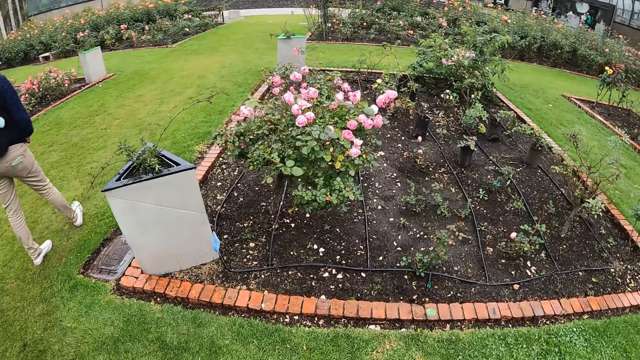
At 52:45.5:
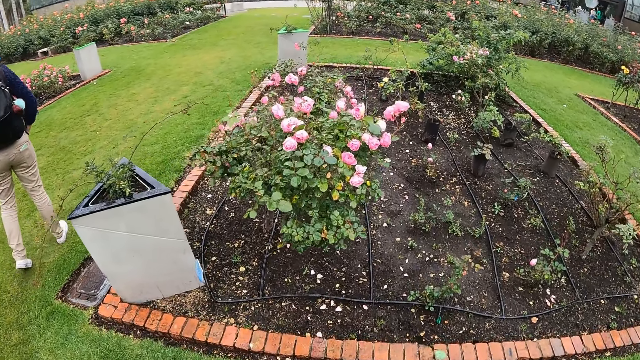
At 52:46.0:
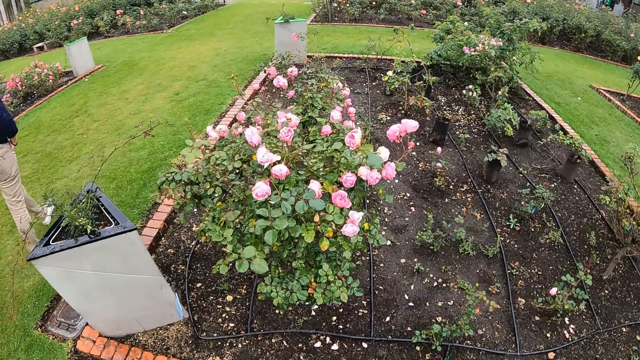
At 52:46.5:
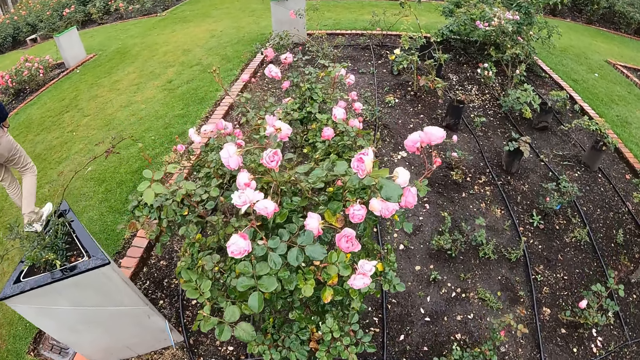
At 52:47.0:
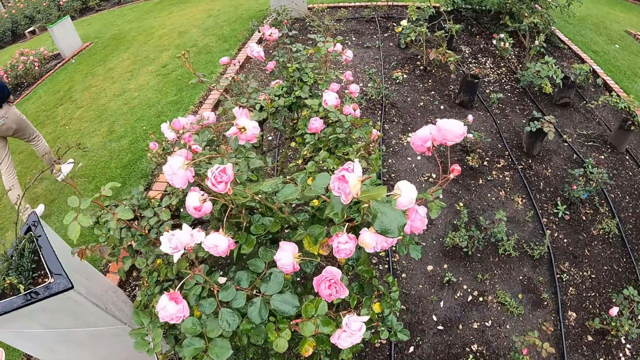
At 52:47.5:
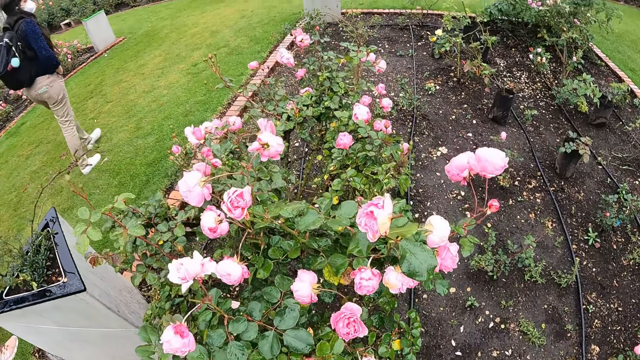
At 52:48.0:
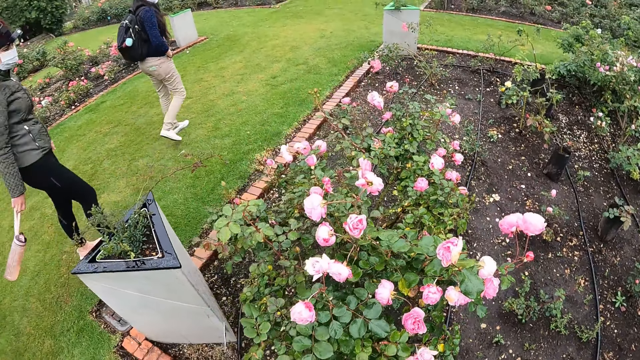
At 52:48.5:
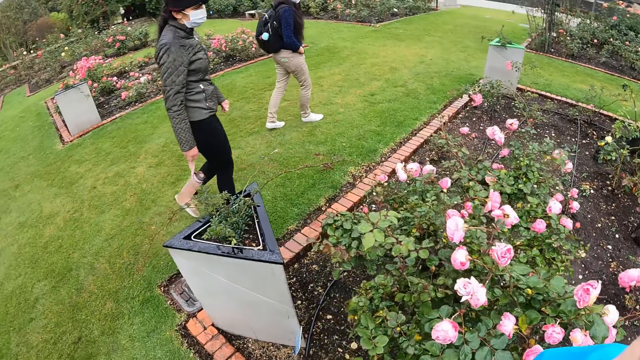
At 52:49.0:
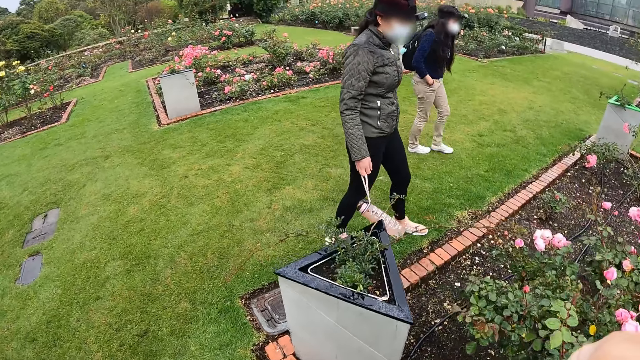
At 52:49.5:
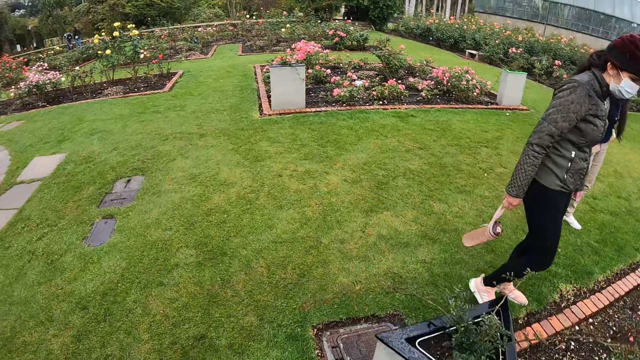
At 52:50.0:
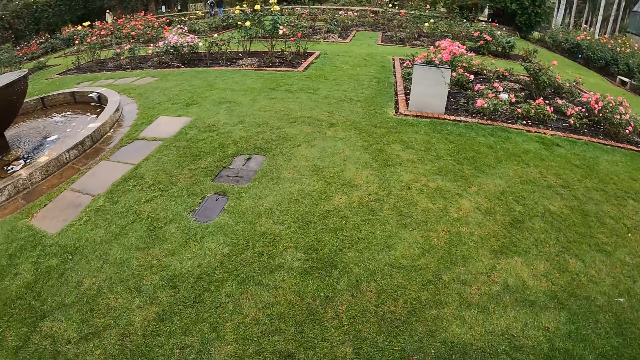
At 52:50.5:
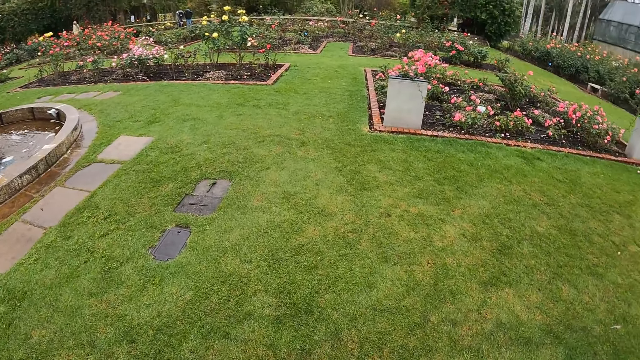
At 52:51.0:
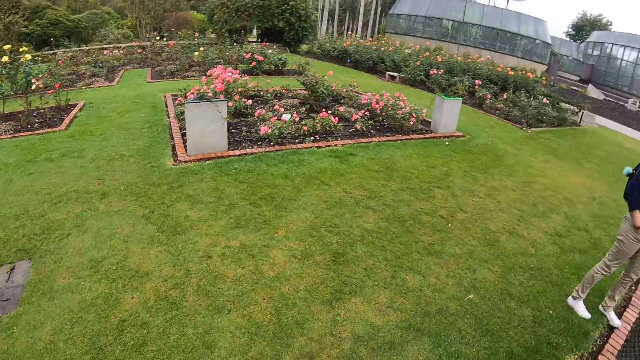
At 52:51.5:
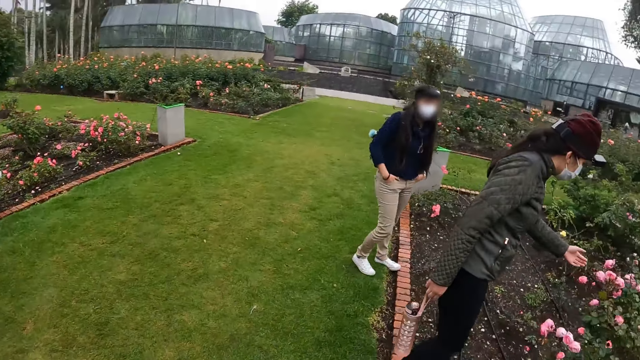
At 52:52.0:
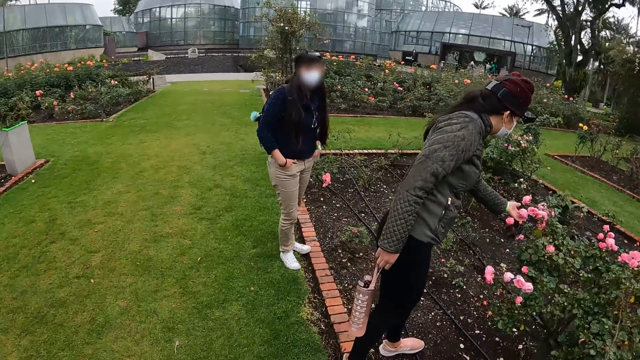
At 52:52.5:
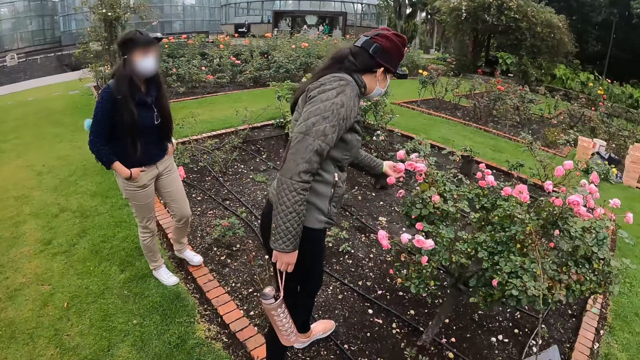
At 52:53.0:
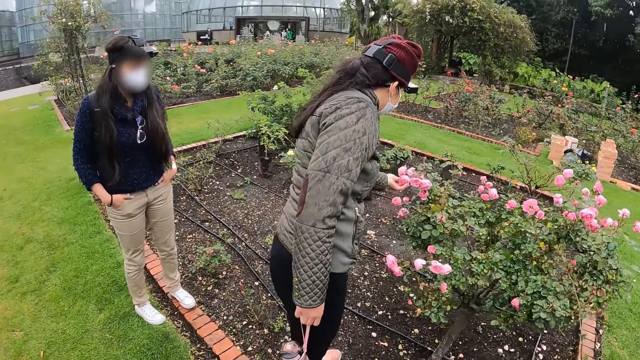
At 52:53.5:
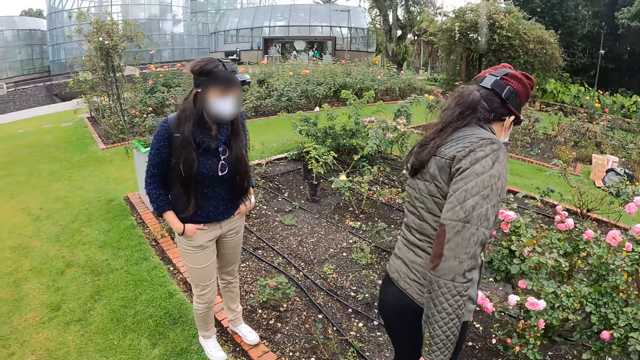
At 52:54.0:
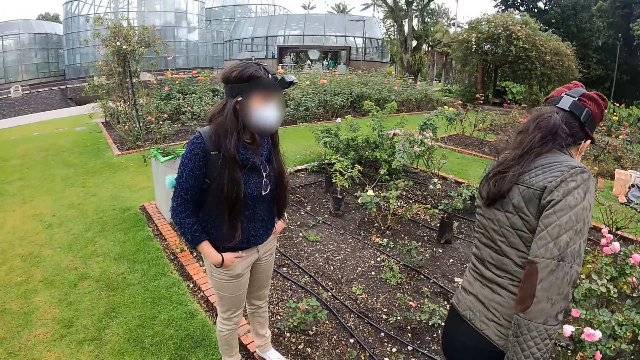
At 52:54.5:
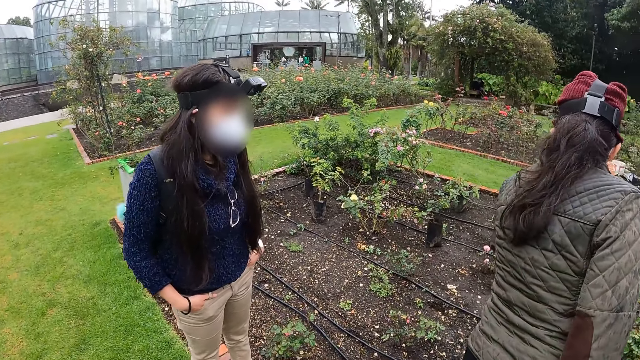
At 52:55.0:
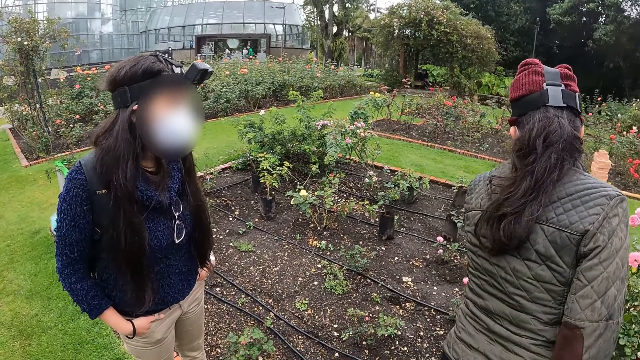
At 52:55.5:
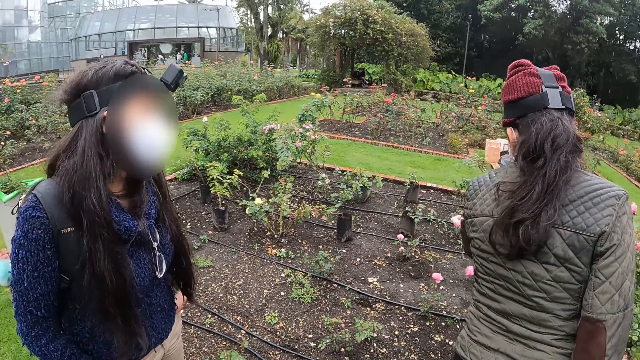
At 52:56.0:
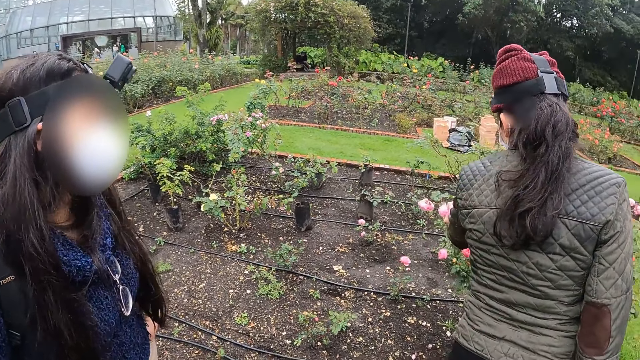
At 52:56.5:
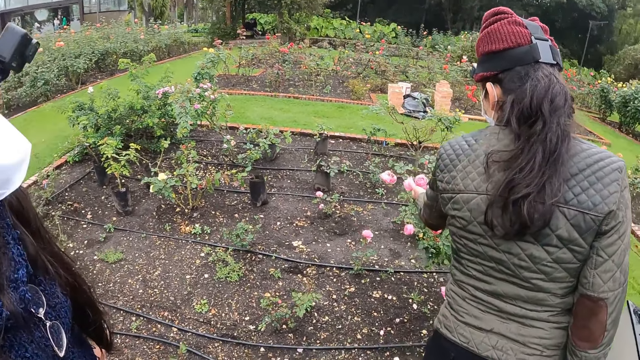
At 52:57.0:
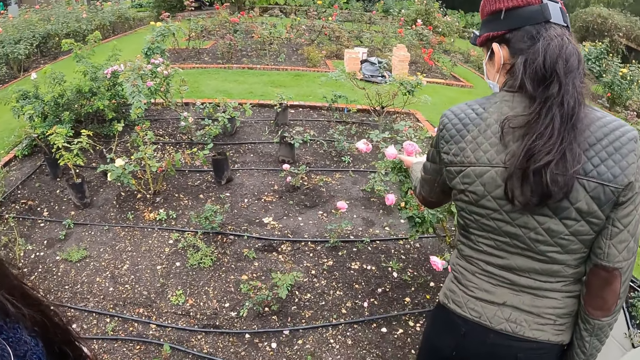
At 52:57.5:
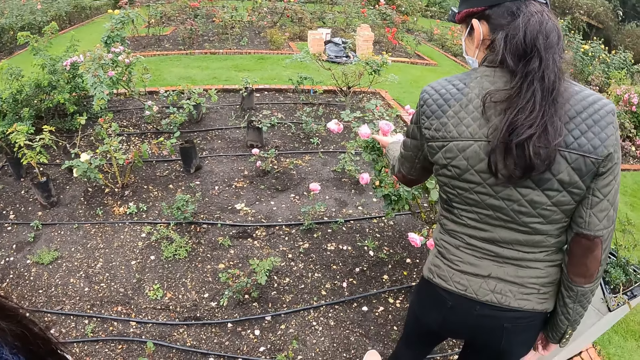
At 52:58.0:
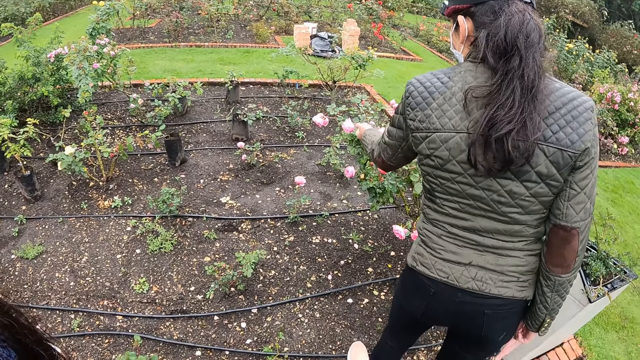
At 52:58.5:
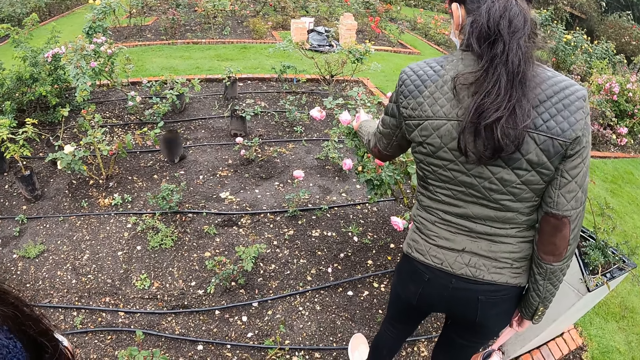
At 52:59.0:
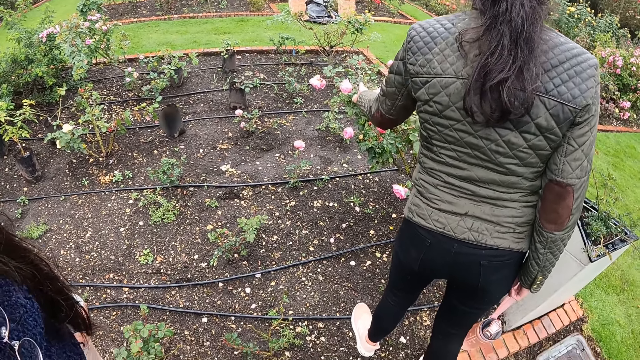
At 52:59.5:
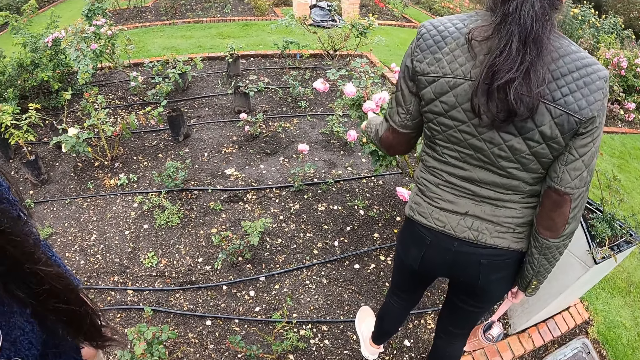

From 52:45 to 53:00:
The camera wearer looks around a plant on the lawn. A woman walks towards the plant. The camera wearer looks around the field. The woman touches a garden rose with her left hand. The woman inspects a flower on the plant. The camera wearer walks towards another woman. The first woman inspects the flower on the plant.

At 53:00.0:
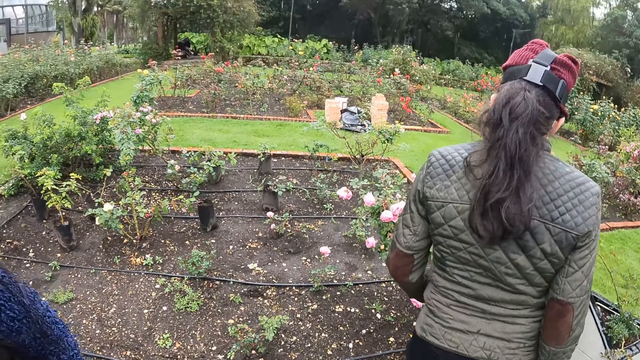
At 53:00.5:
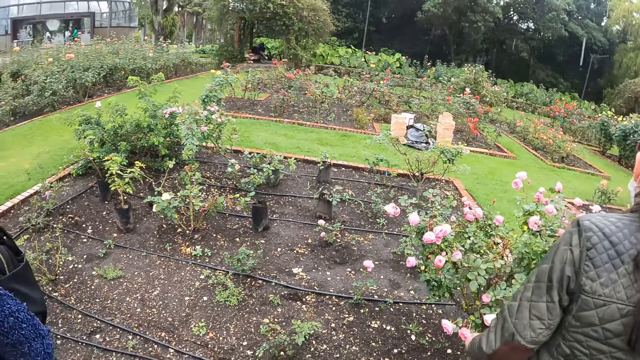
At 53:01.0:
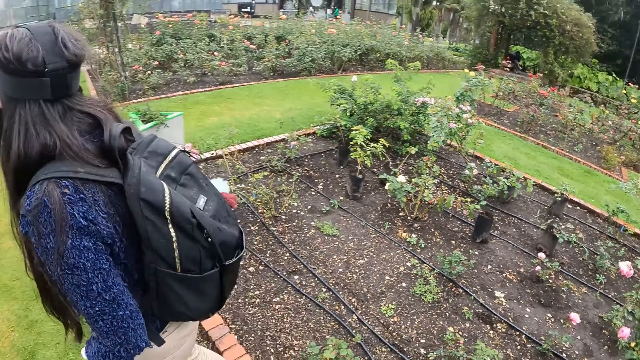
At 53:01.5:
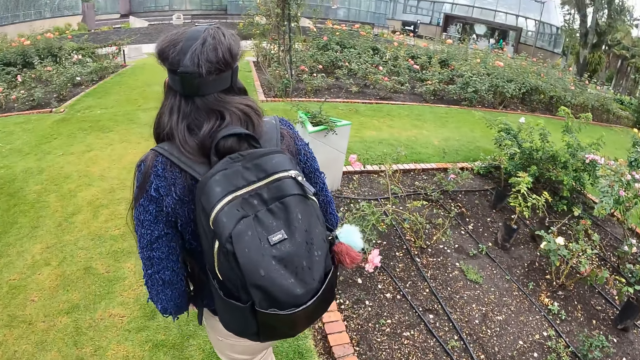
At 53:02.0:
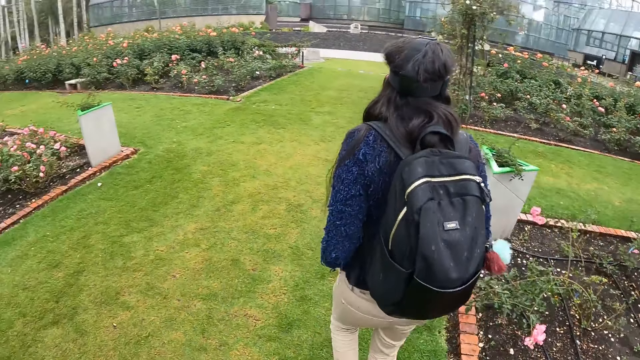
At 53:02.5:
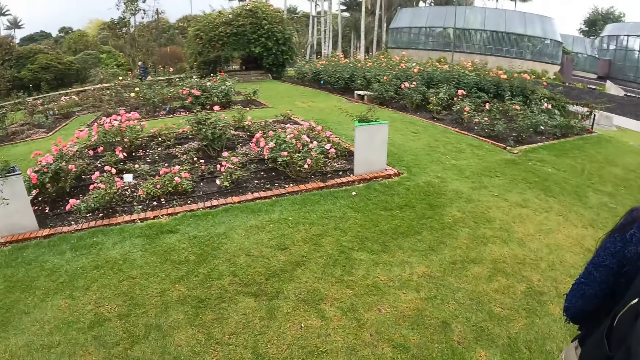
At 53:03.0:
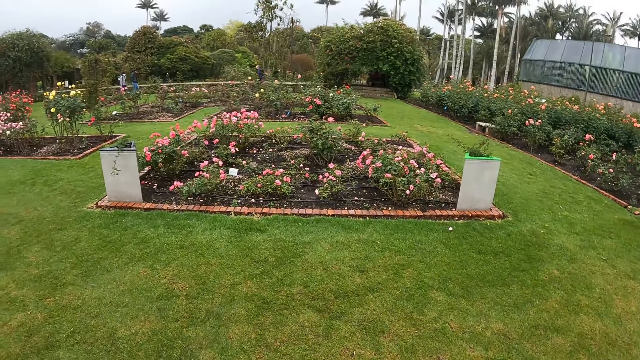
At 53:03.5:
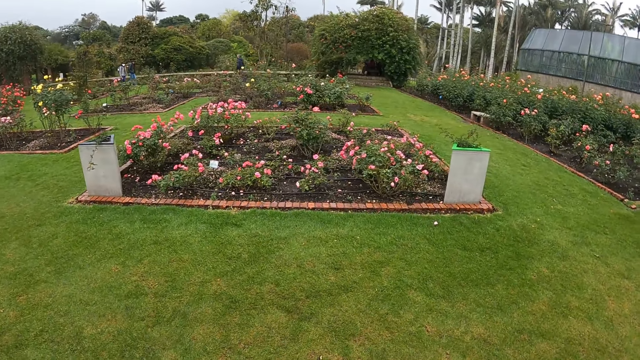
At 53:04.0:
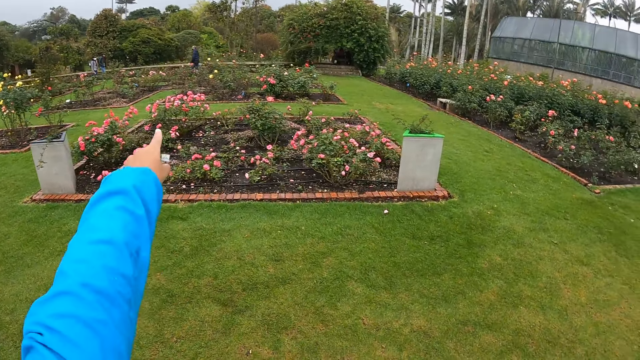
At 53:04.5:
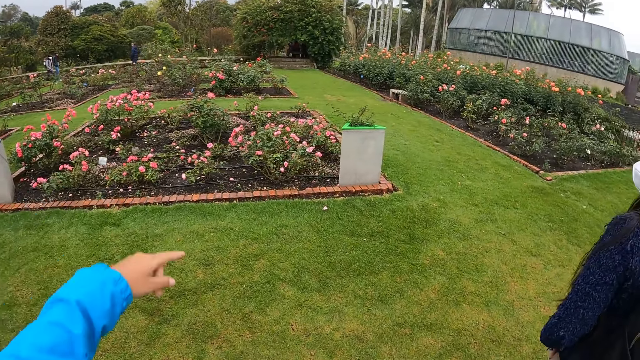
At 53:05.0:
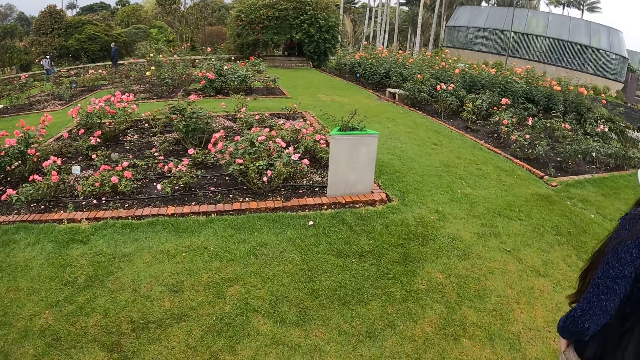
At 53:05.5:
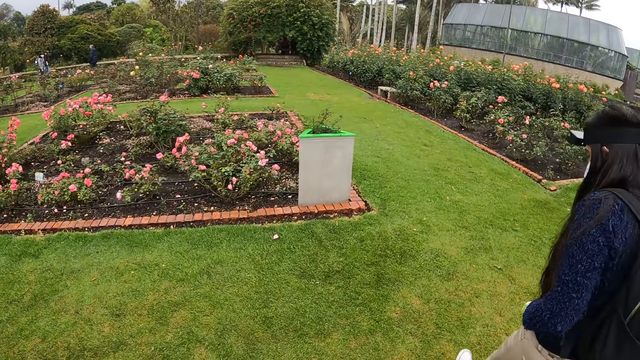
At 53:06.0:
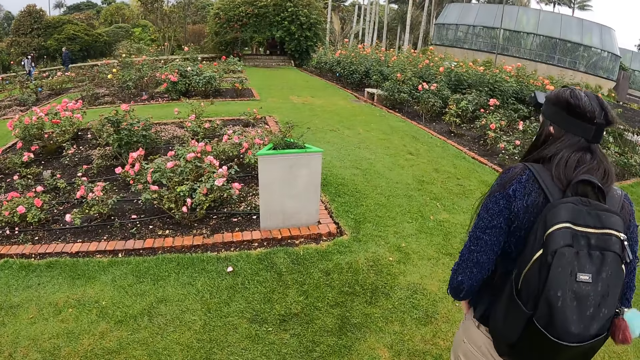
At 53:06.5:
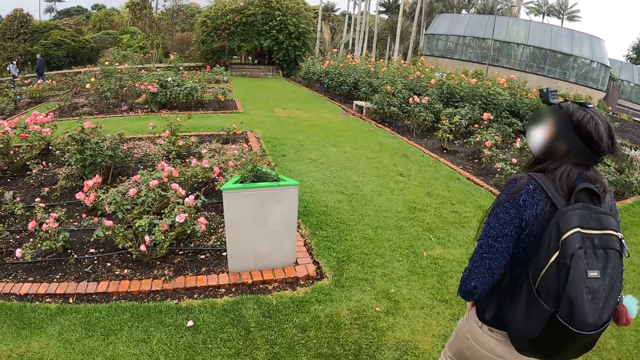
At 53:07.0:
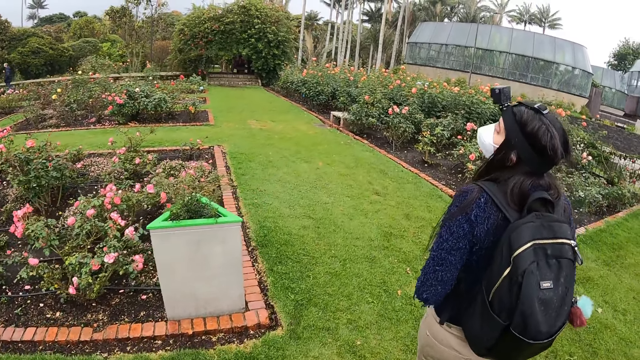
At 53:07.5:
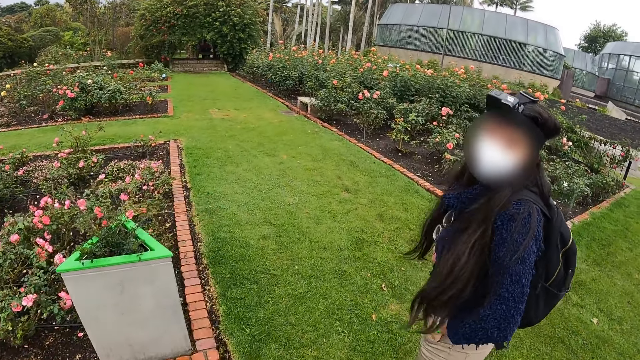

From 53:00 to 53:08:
A woman walks forward. The camera wearer looks around the field. She points at a man with her left hand. She points to the lawn. The woman walks forward.
